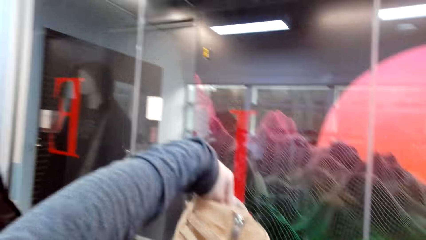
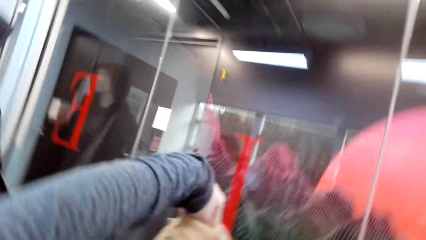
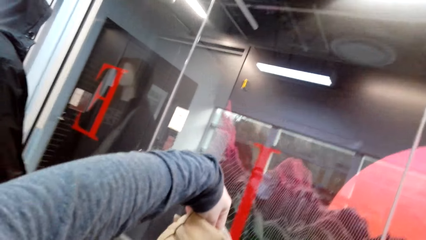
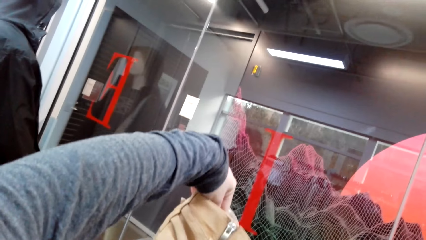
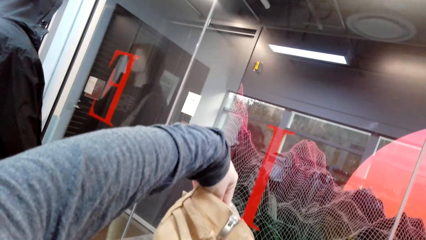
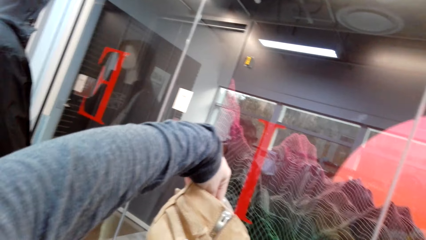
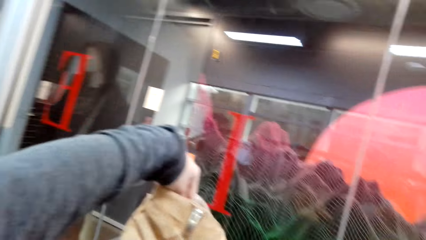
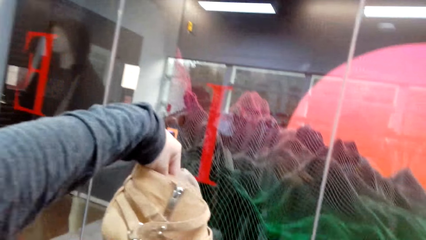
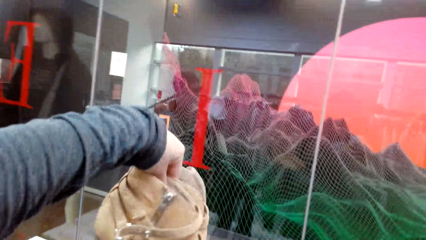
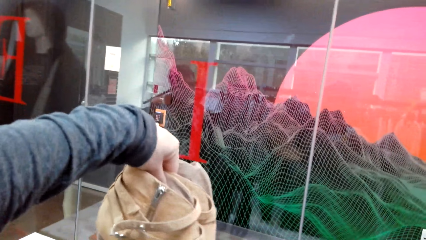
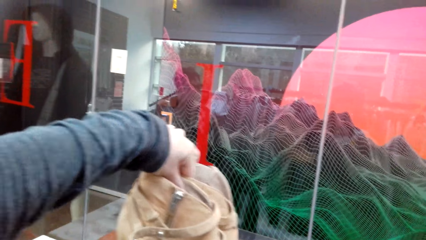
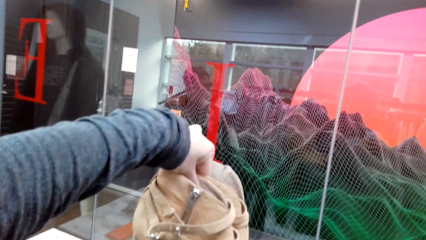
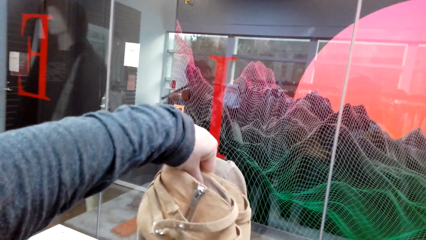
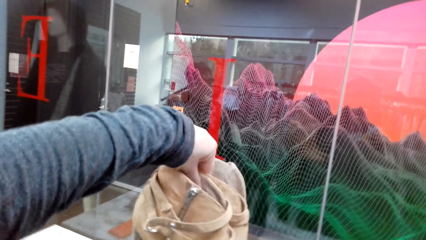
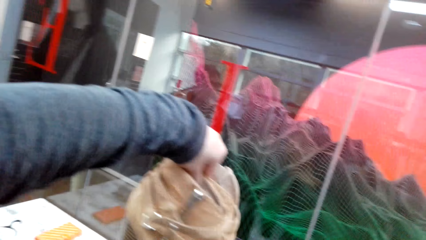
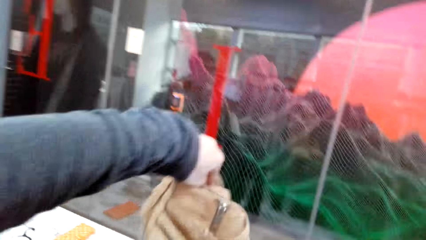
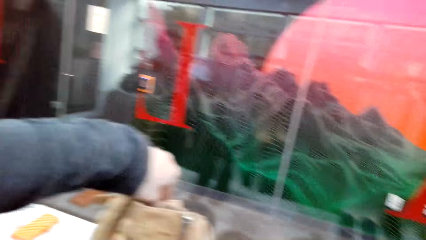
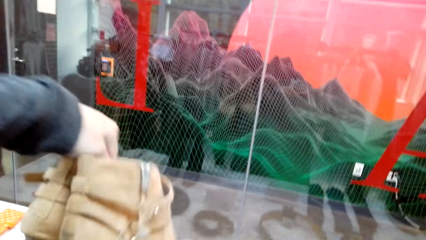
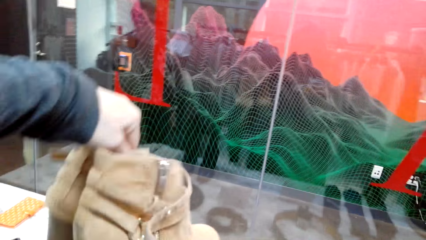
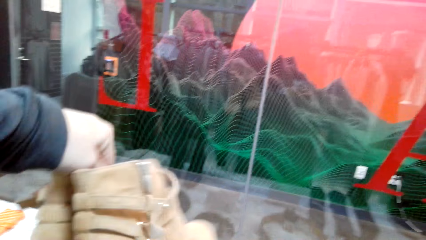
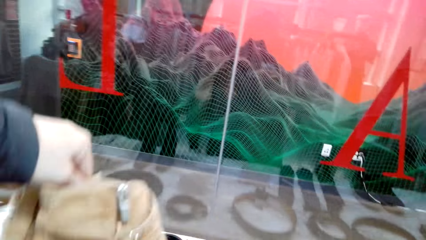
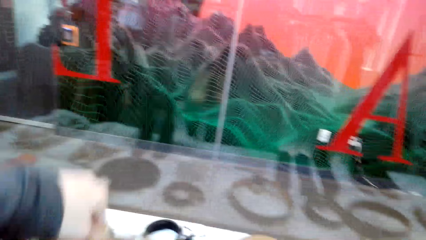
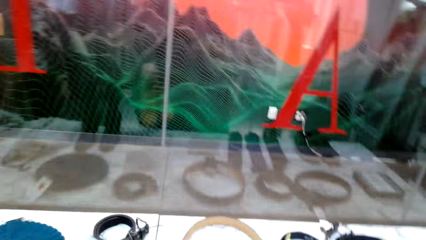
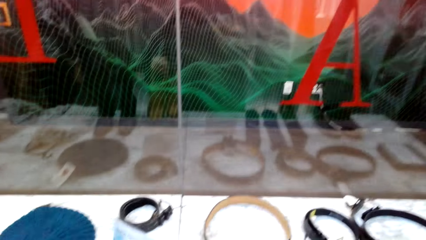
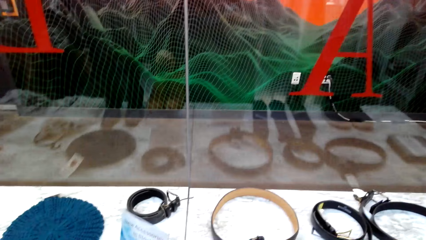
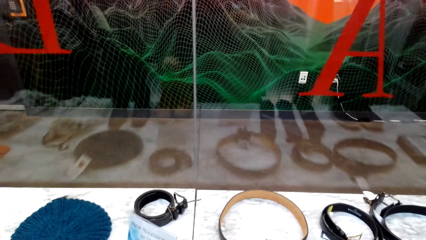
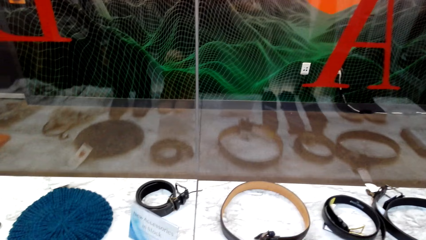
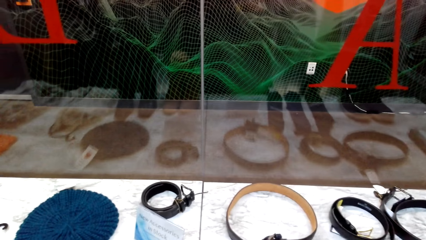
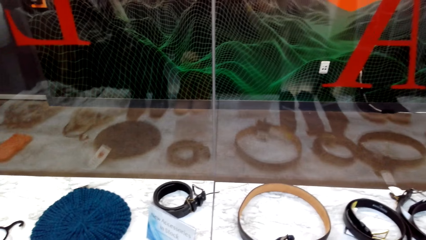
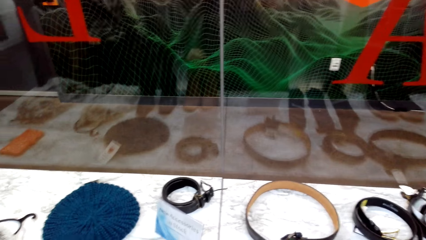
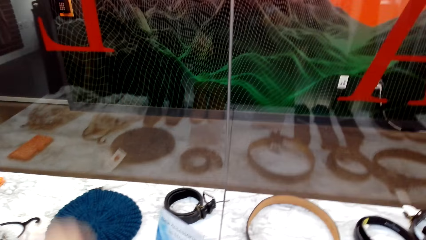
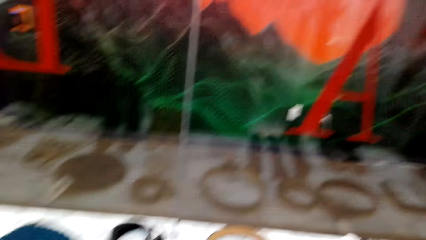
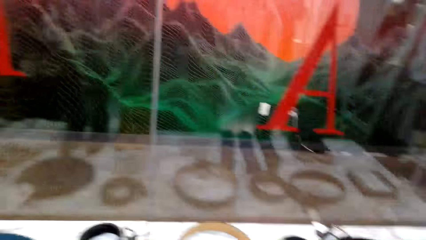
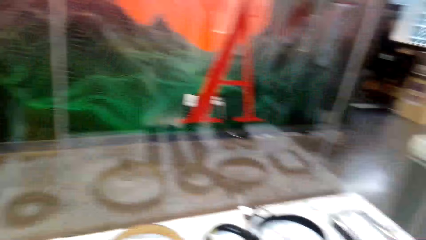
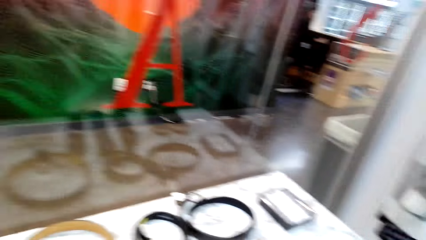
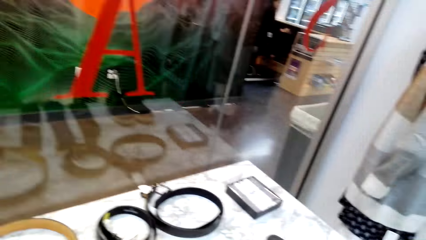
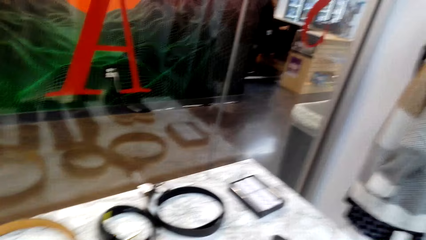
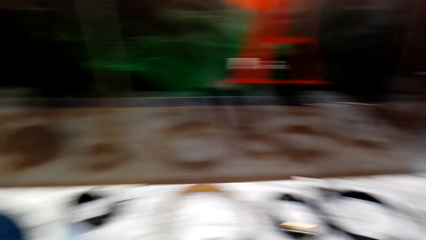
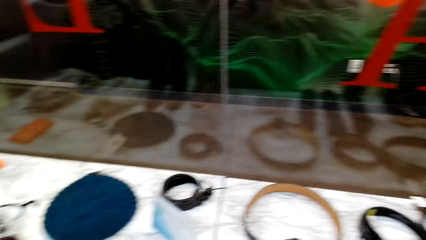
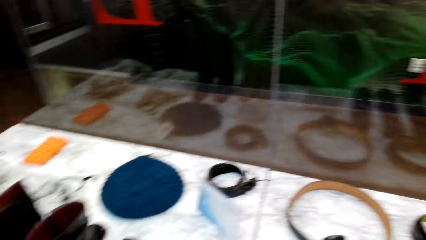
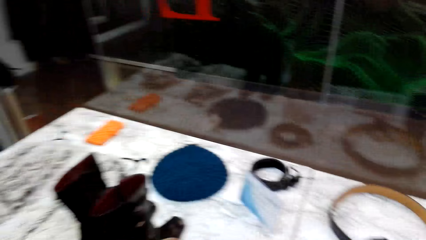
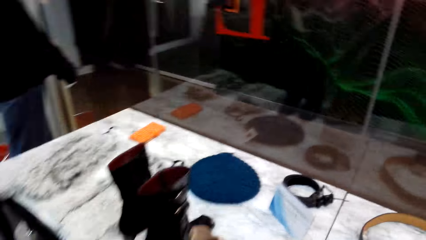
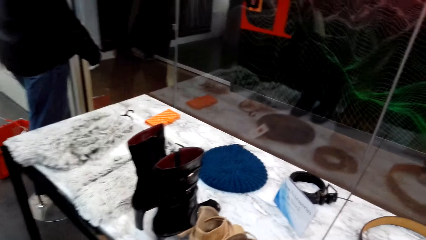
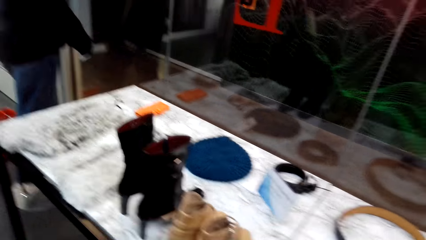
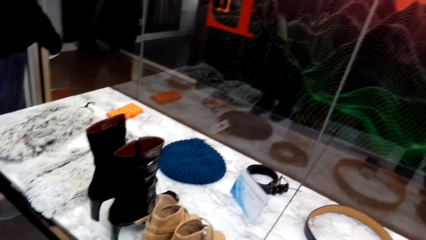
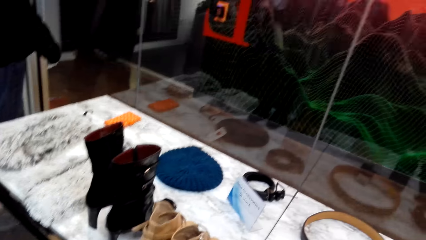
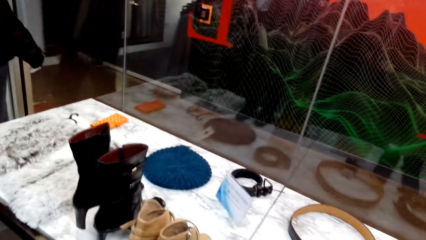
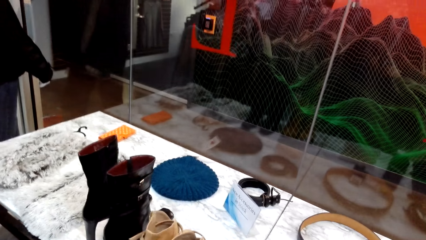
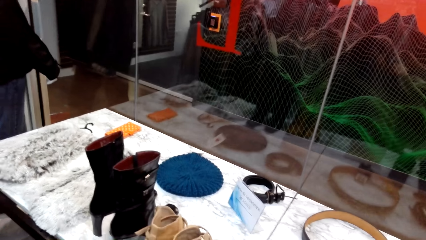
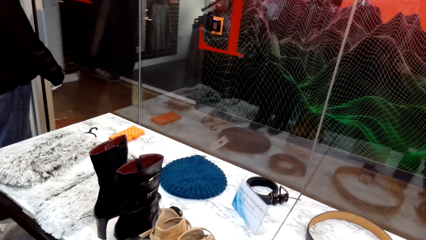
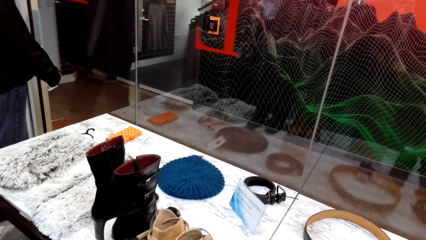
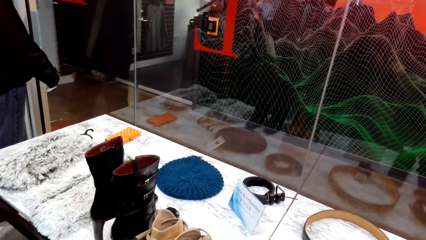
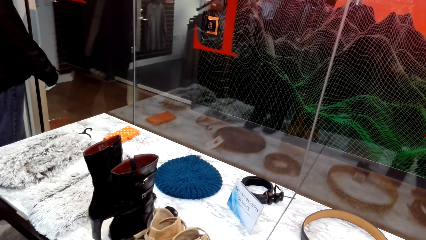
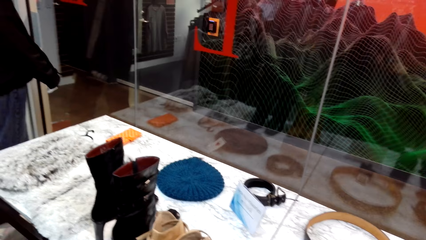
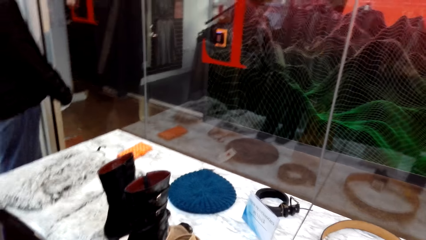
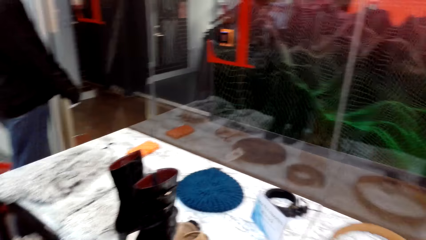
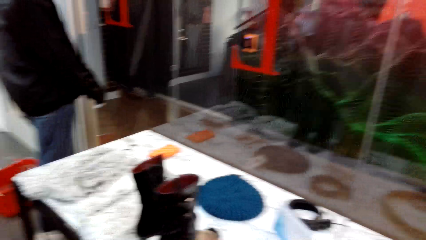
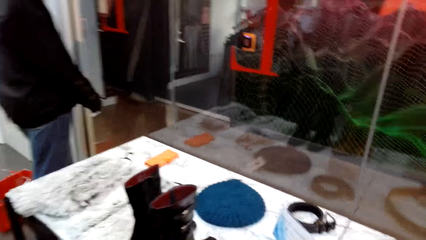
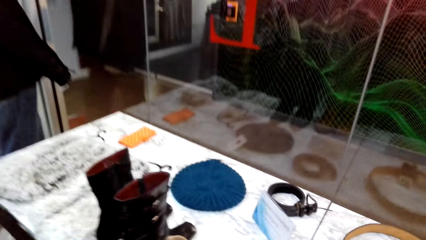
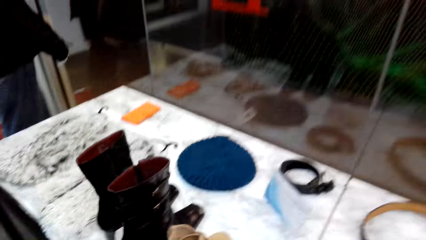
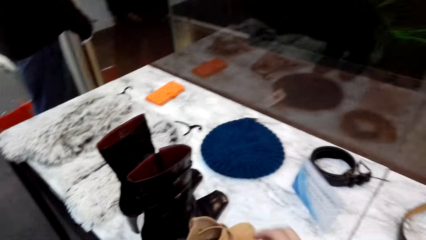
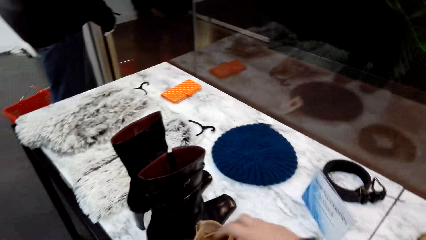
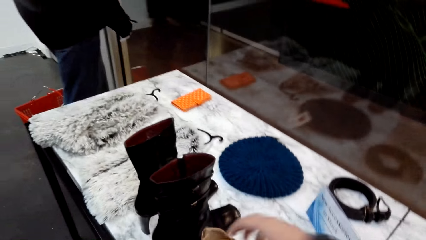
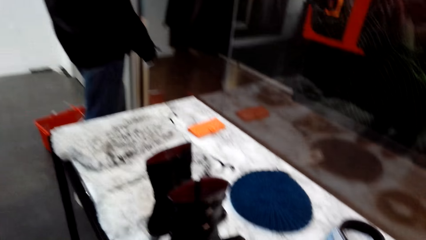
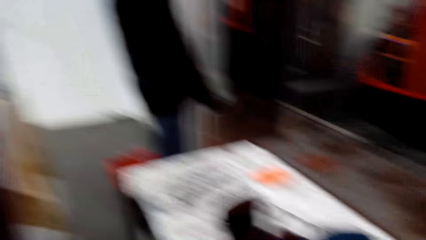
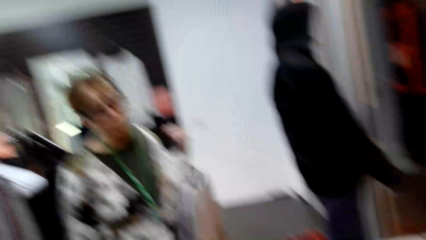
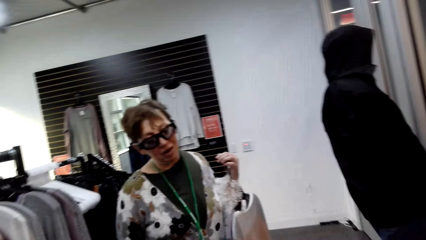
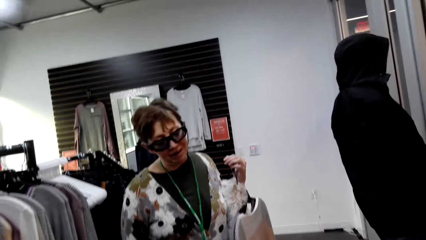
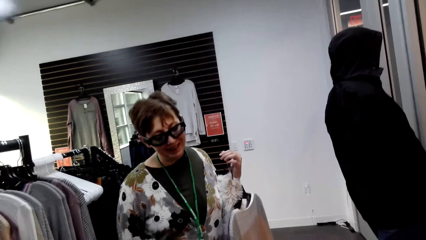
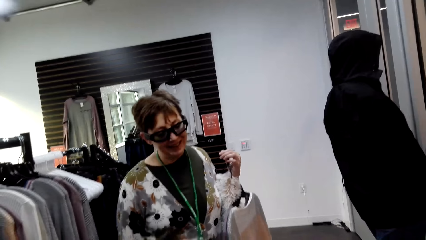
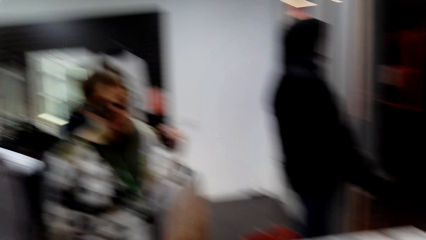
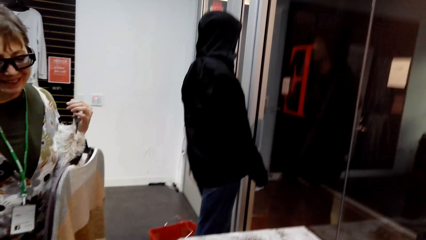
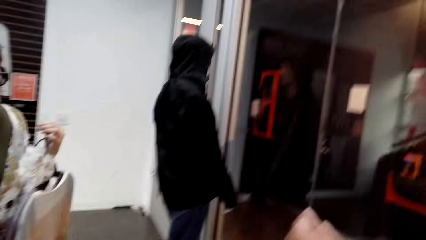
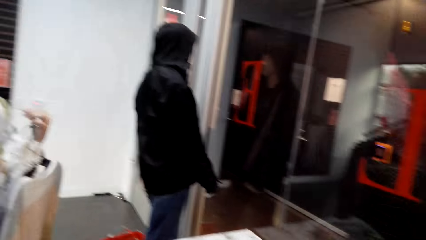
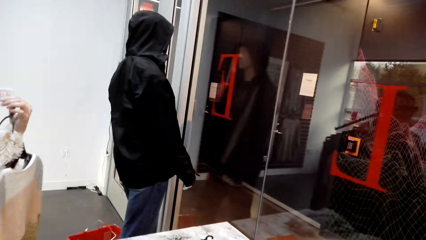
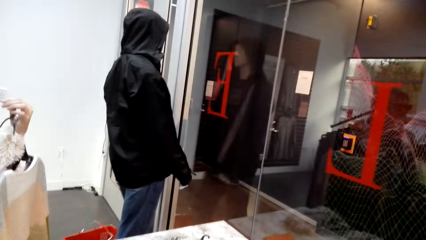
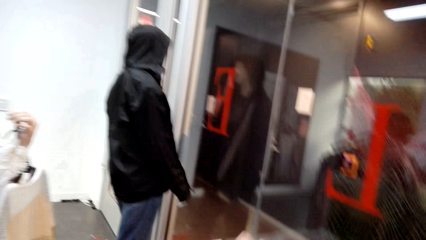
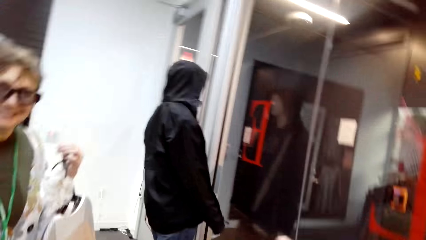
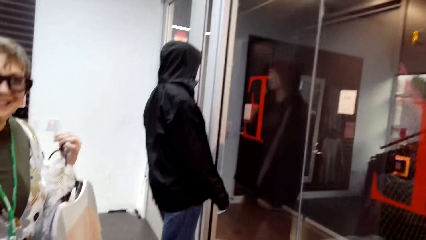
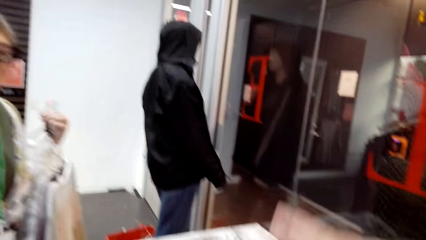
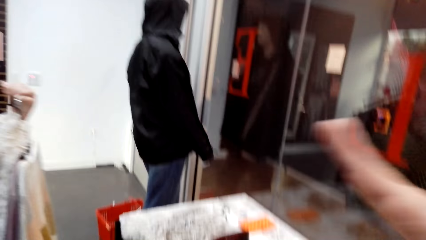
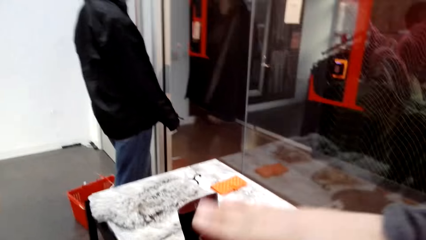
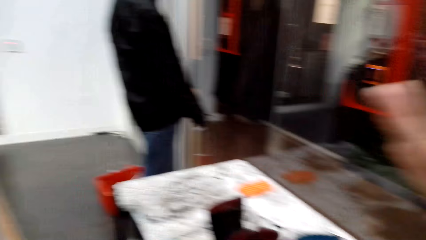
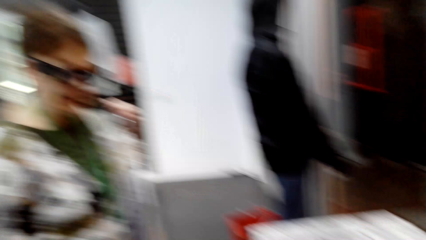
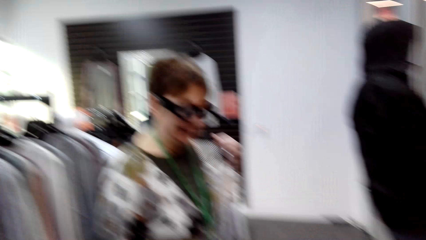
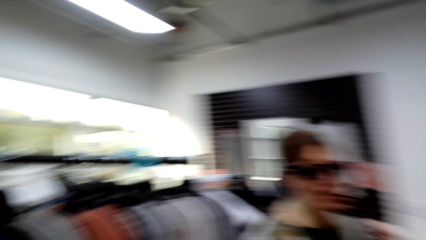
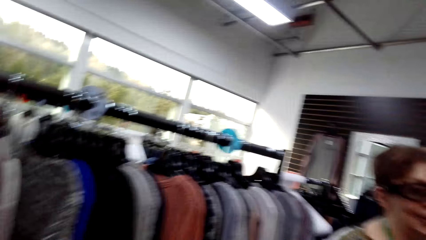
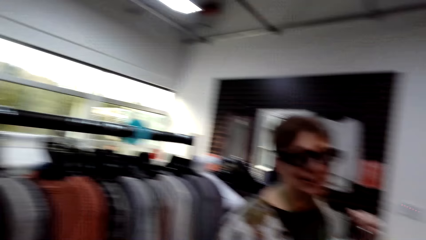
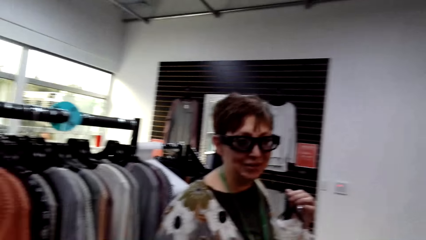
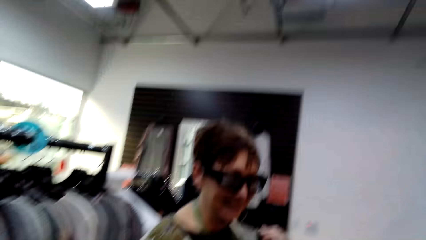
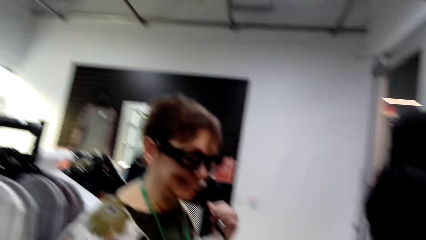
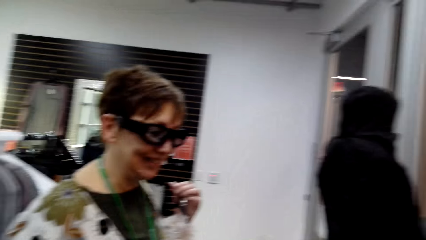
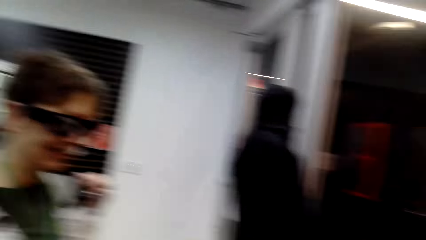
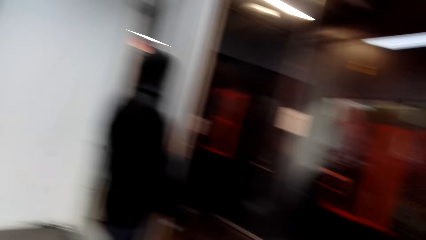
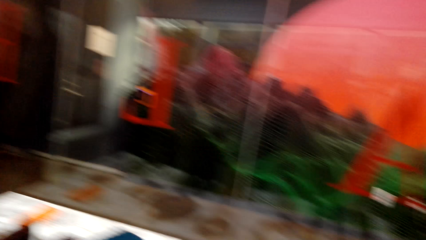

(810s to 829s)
The camera wearer shakes shoes. They lower the shoes. They move a hand. They look around. They move a hand.
